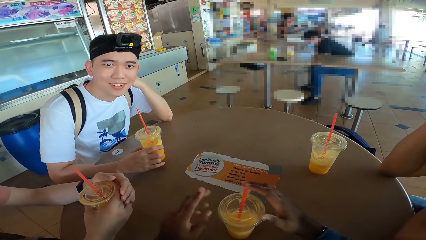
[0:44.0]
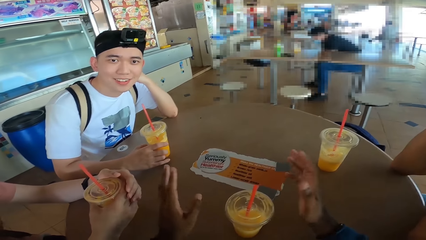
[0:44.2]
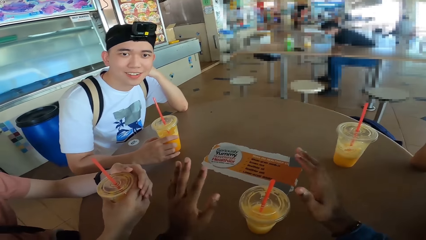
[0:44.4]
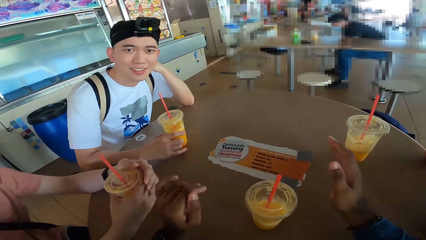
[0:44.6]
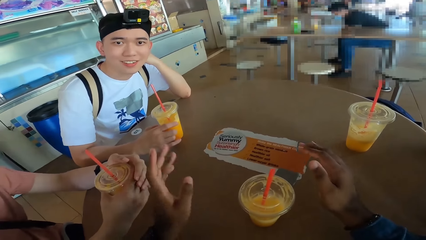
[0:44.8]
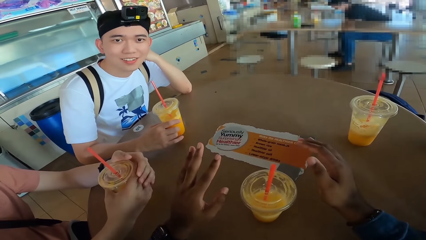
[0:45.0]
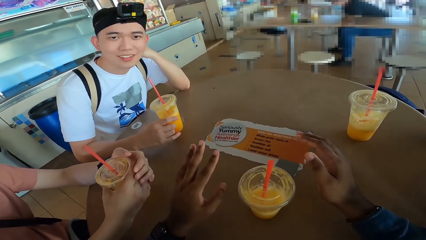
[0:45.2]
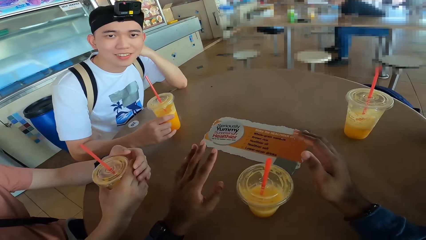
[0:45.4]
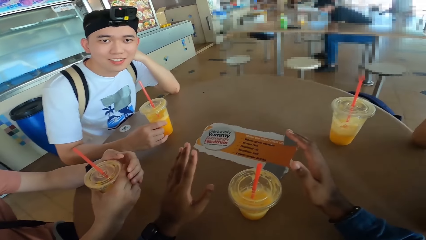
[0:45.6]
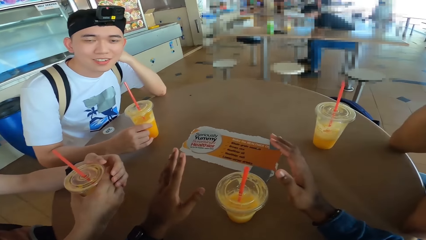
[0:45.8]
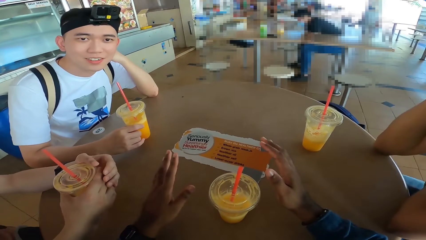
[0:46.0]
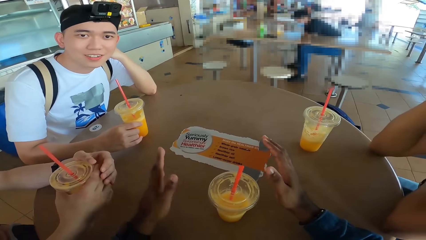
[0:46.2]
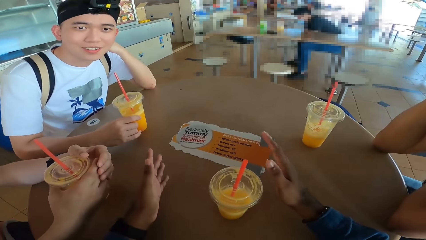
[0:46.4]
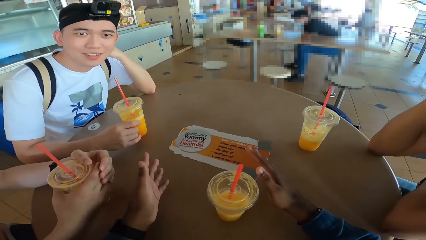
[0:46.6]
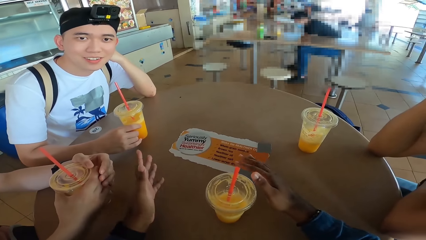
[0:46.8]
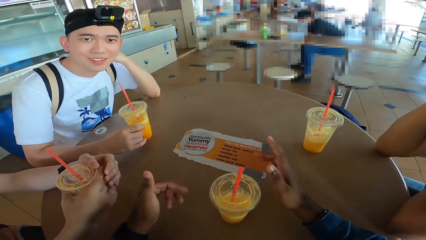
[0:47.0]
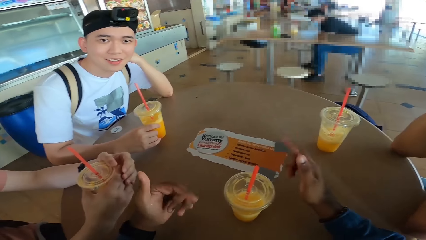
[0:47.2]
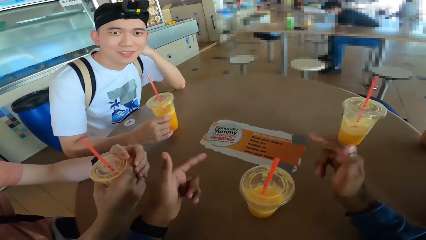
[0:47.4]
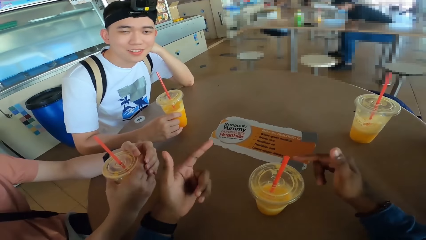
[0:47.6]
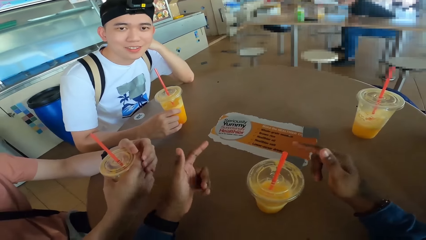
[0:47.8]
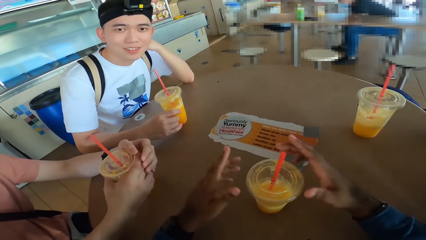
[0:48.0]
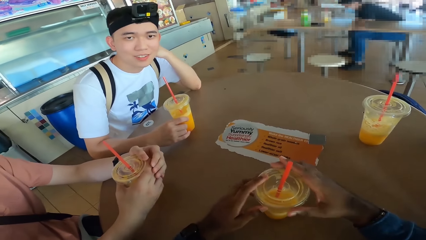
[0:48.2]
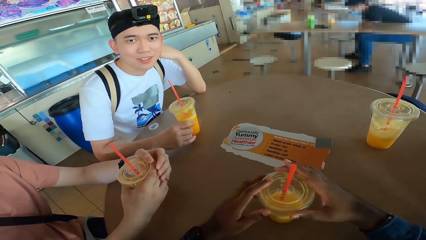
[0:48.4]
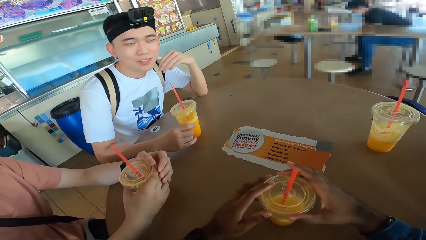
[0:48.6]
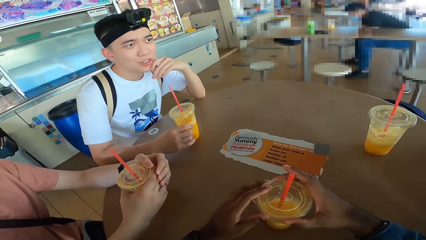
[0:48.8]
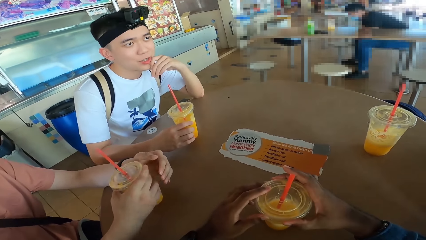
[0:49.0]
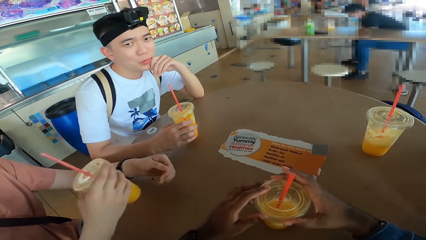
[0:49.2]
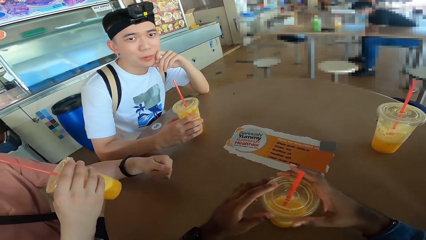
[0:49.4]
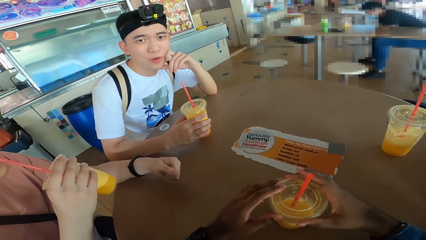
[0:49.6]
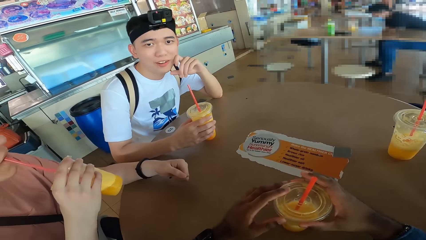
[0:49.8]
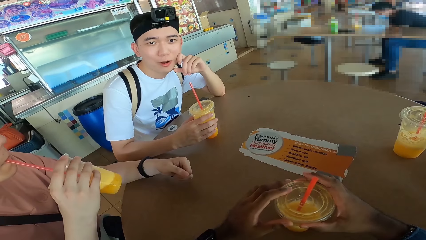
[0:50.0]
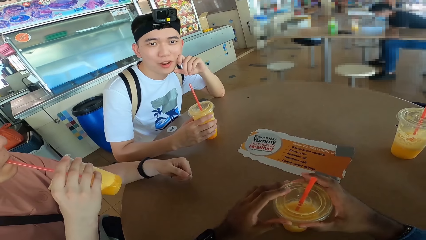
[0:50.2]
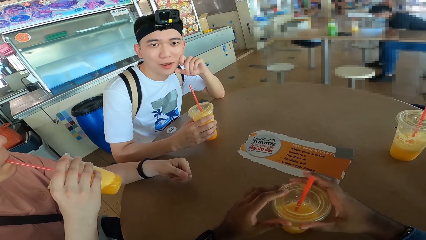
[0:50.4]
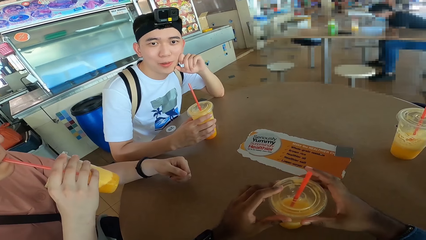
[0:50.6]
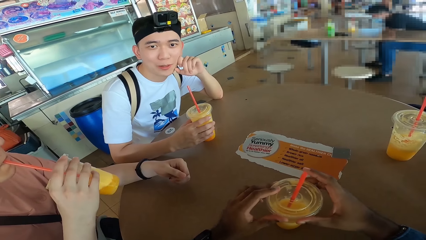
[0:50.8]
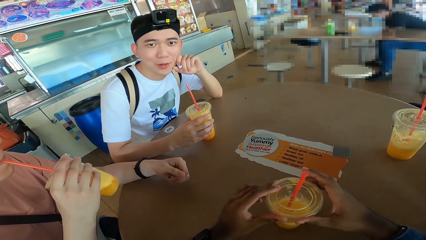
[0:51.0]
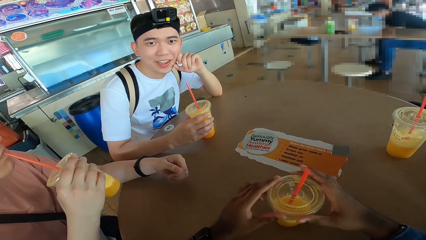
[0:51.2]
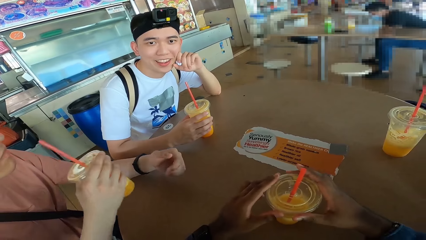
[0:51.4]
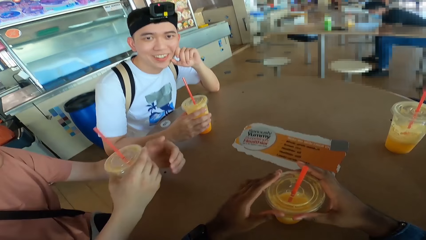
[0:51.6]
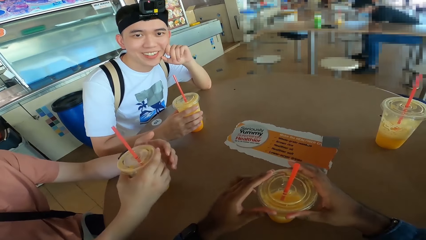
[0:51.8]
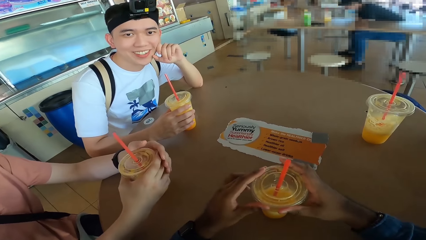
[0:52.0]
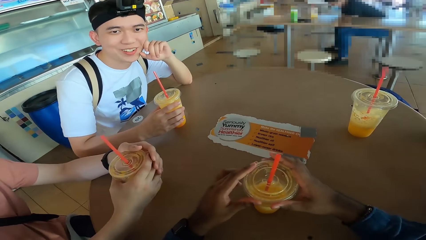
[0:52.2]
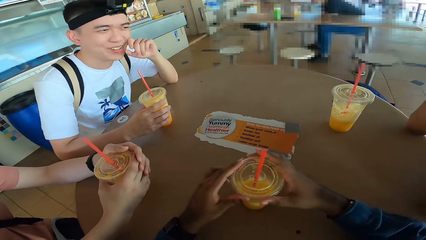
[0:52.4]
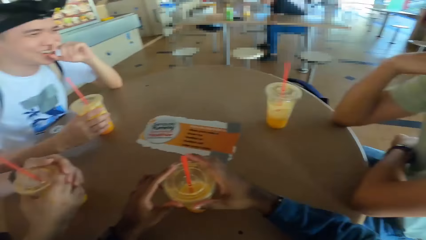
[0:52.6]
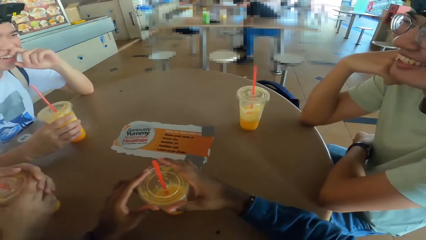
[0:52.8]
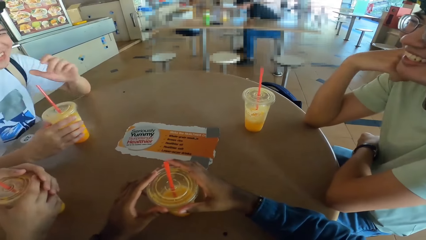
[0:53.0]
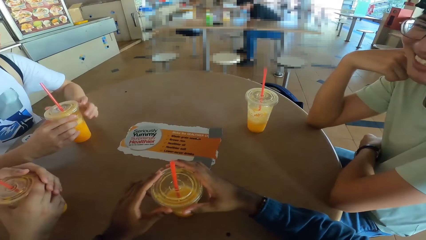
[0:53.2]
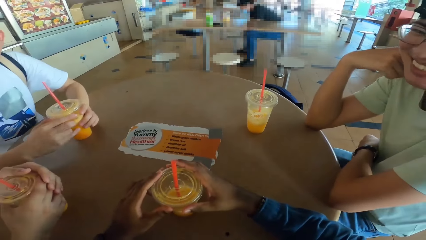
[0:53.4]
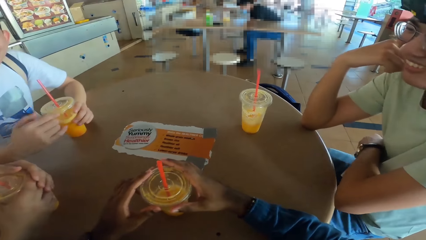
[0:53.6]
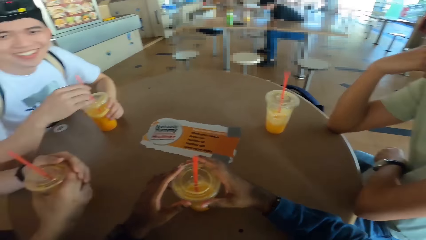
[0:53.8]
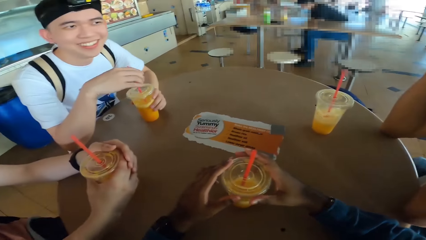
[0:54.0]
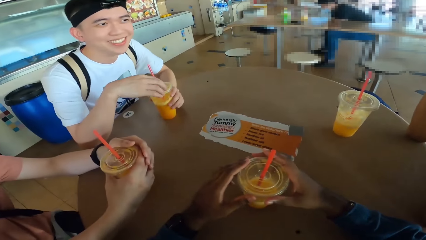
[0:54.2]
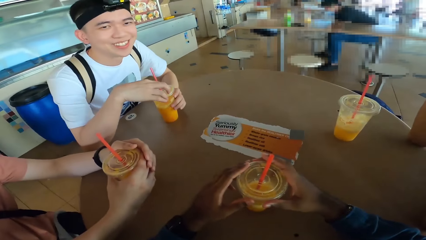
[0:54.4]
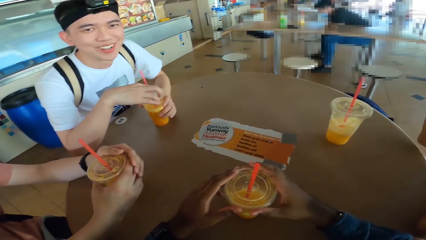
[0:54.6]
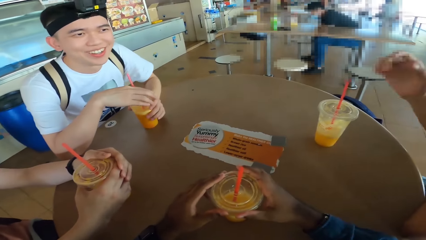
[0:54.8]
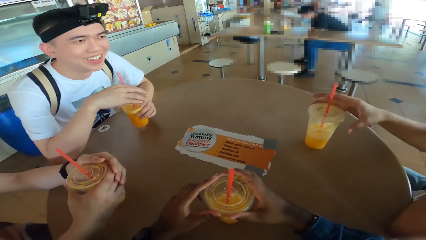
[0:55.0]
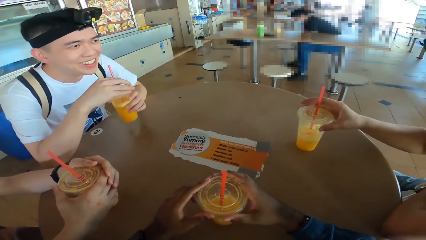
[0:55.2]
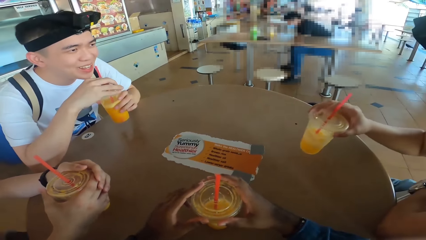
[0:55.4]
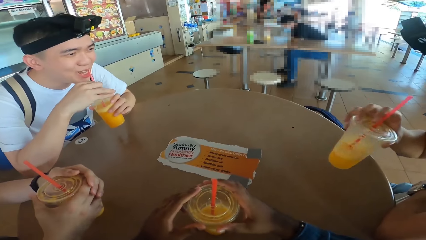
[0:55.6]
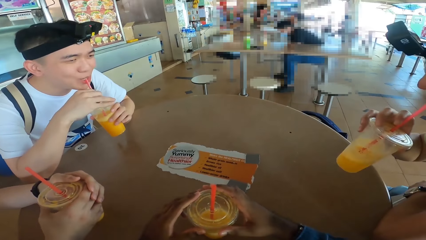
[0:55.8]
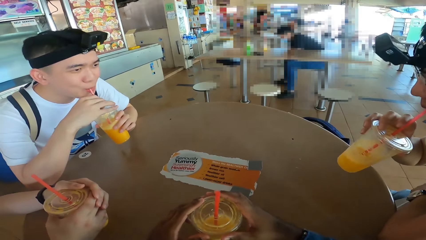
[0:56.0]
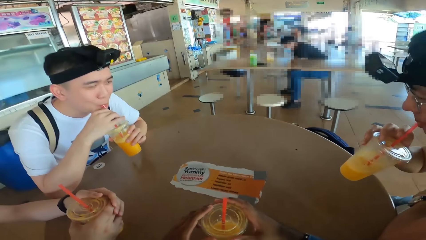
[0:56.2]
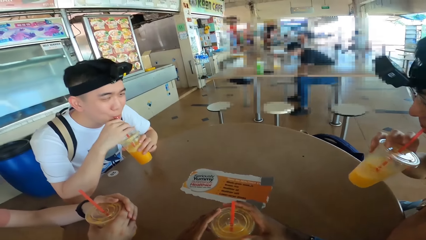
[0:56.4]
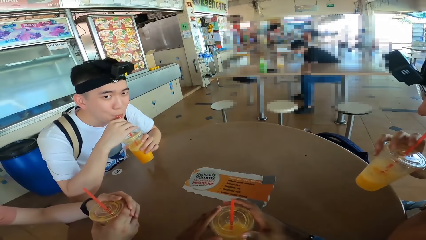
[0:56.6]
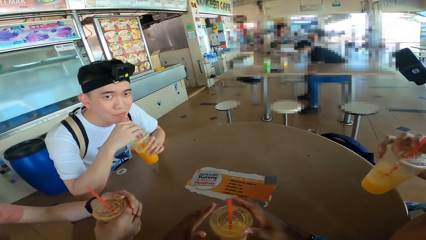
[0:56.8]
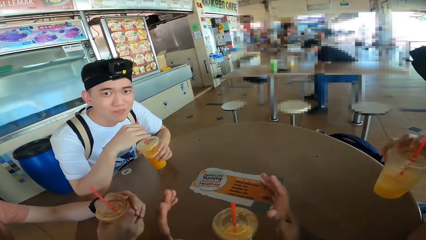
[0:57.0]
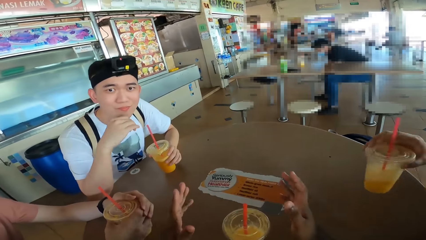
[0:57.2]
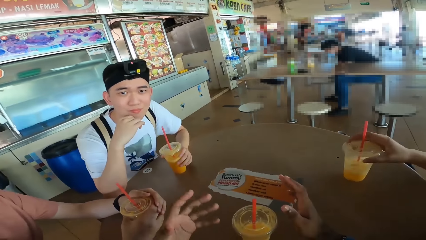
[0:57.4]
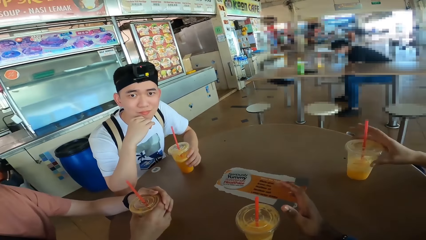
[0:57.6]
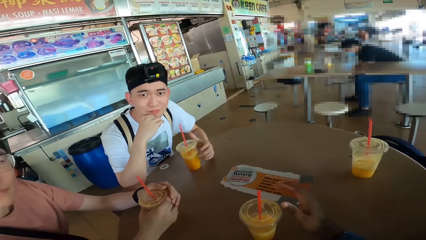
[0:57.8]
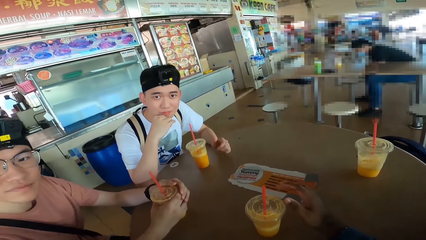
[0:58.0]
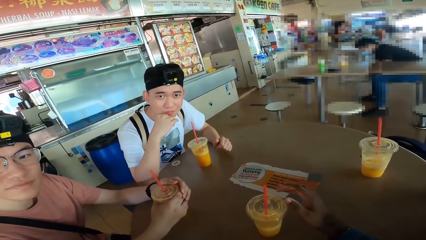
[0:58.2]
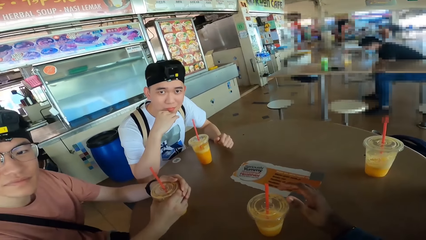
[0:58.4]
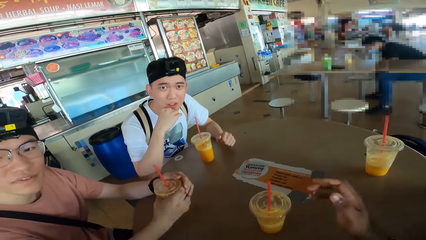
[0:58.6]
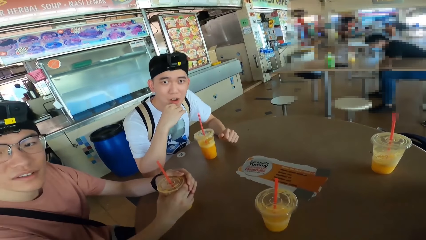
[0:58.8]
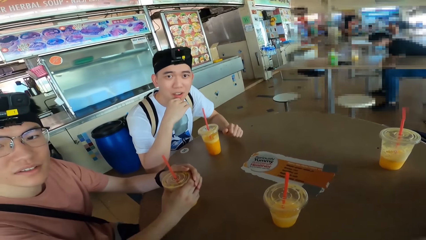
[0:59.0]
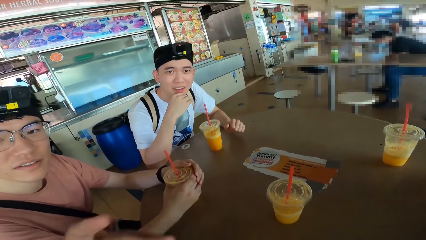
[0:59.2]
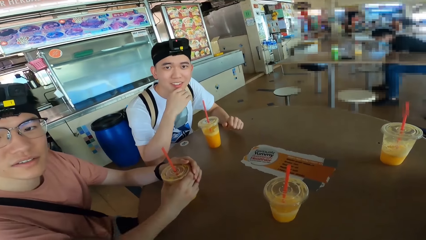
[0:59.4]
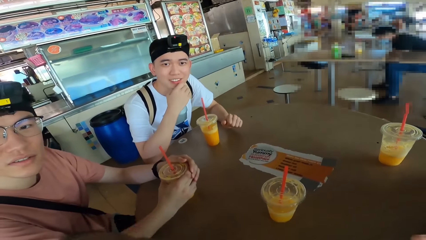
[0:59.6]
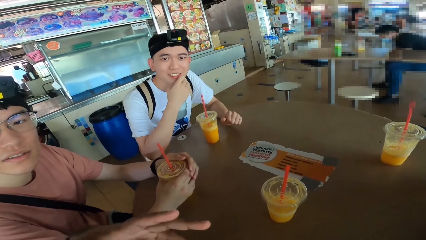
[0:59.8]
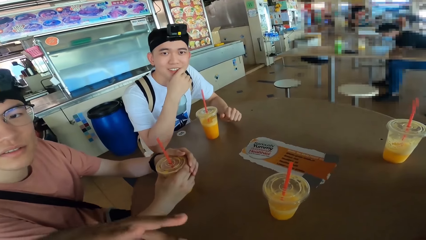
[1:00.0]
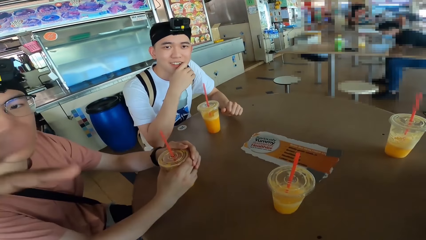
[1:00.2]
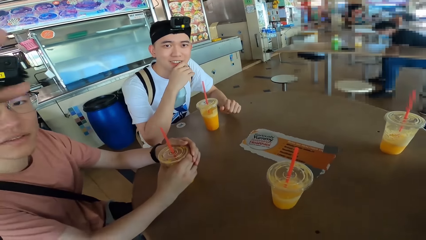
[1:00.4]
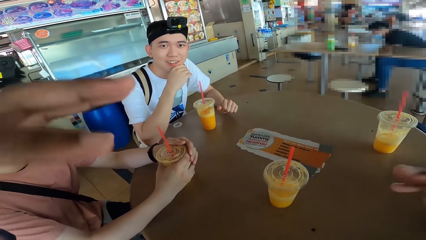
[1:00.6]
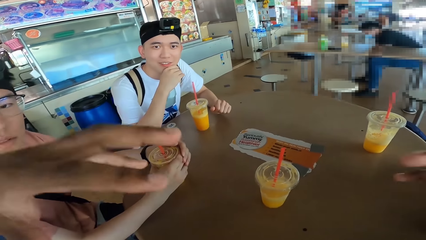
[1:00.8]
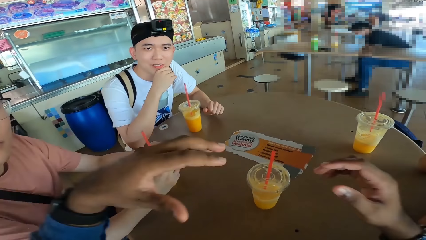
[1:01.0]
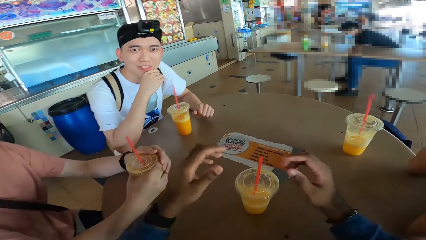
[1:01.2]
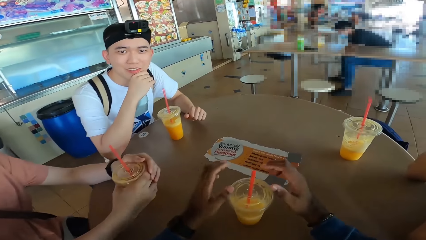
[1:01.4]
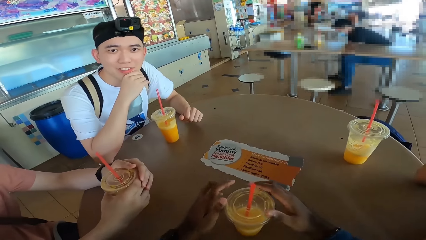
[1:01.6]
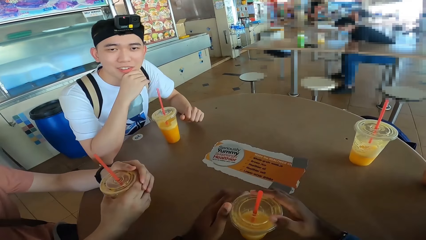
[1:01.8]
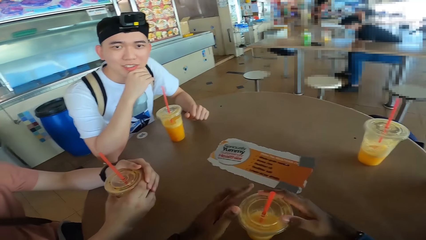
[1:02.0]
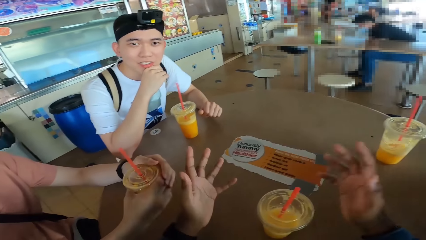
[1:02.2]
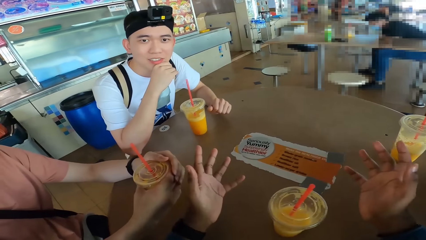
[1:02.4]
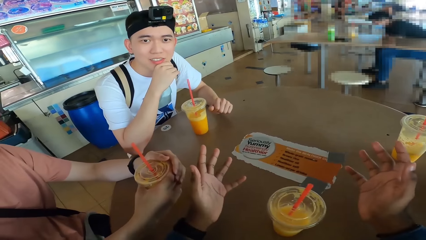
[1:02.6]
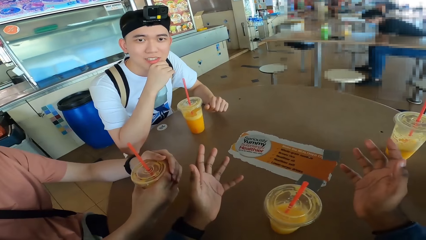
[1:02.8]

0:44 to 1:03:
A man sips juice and places the juice can on the table. The camera wearer looks around. Another man sips juice. A third man sips juice. The second man places the juice can on the table. The third man places the juice can on the table. The second man touches his chin. The camera wearer communicates with the second man.
